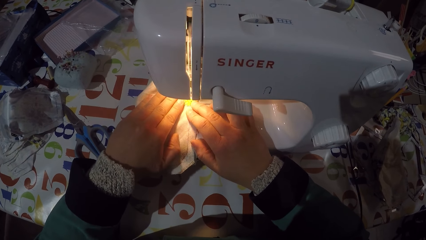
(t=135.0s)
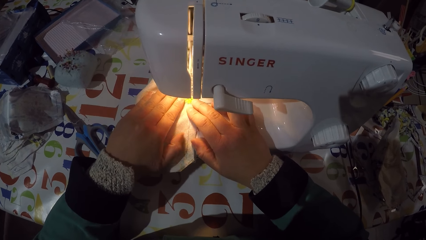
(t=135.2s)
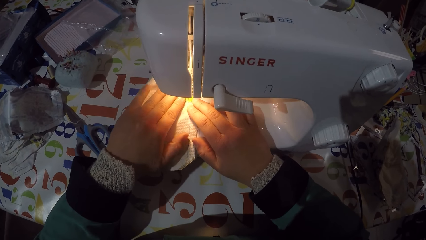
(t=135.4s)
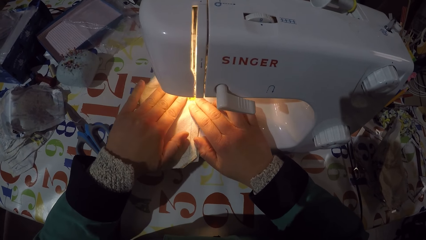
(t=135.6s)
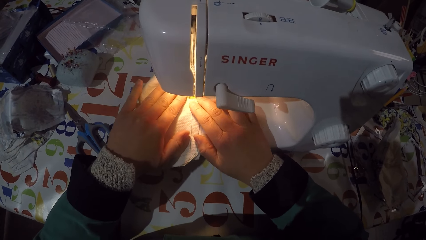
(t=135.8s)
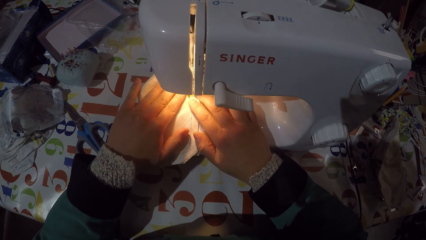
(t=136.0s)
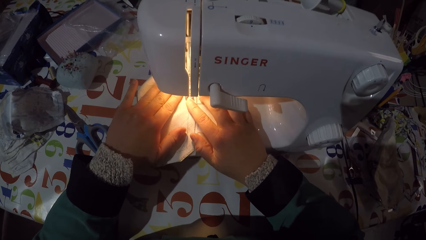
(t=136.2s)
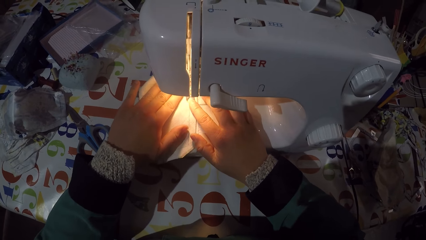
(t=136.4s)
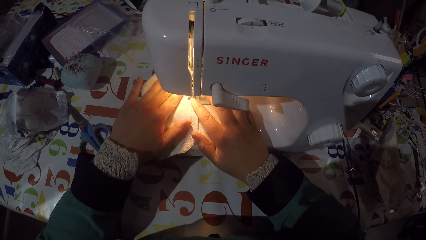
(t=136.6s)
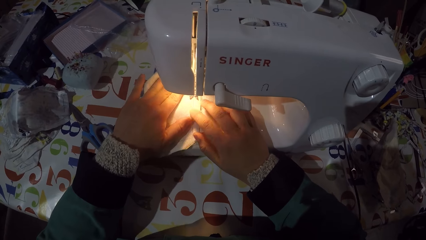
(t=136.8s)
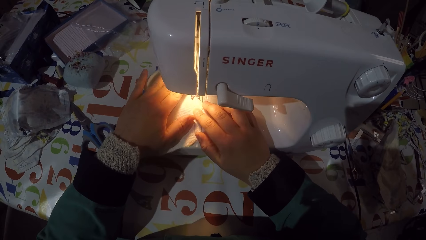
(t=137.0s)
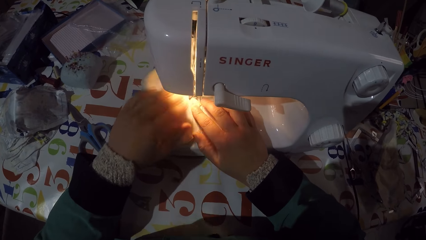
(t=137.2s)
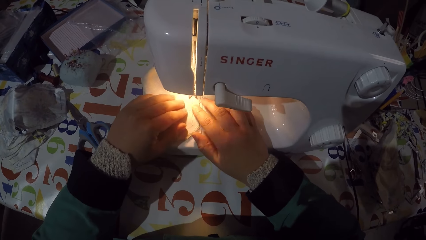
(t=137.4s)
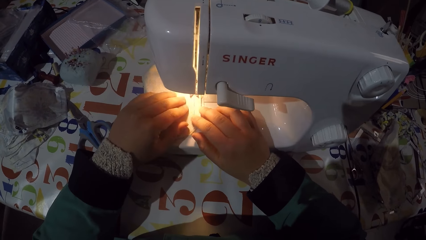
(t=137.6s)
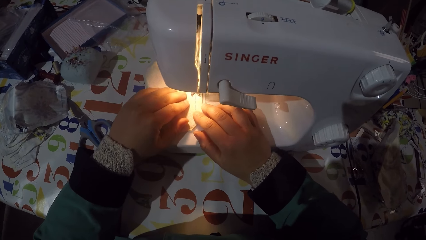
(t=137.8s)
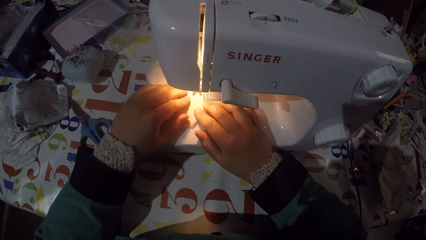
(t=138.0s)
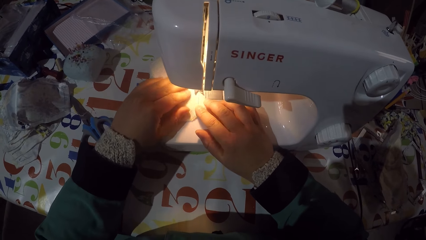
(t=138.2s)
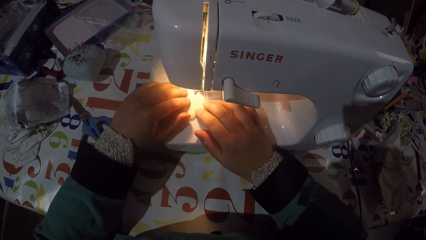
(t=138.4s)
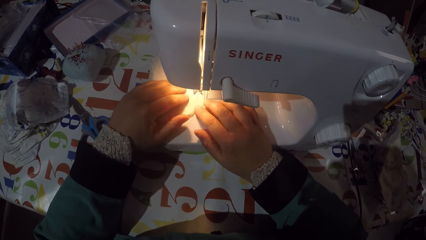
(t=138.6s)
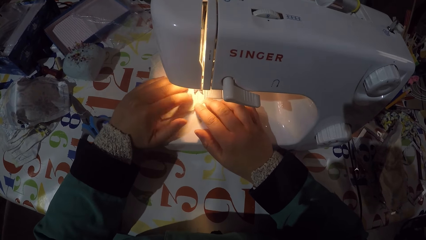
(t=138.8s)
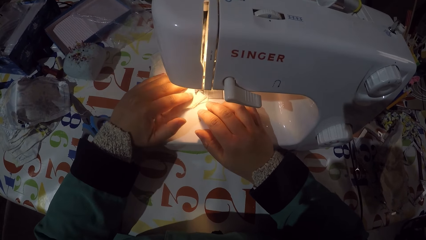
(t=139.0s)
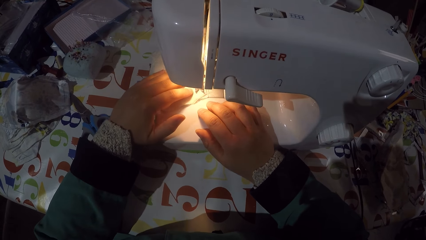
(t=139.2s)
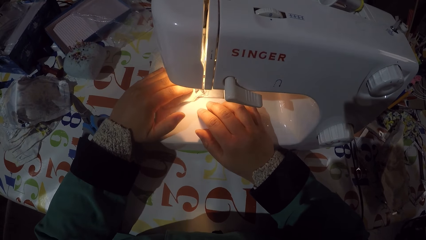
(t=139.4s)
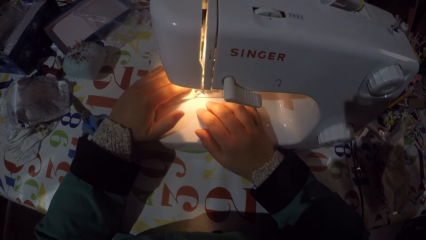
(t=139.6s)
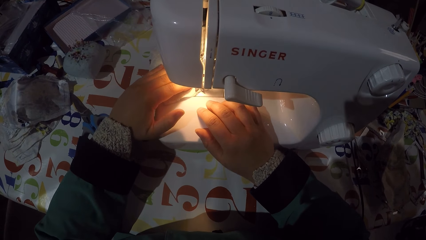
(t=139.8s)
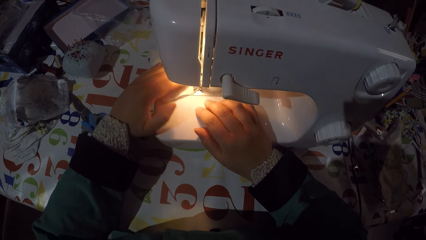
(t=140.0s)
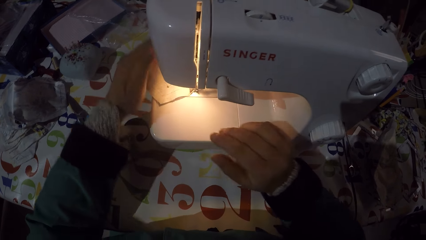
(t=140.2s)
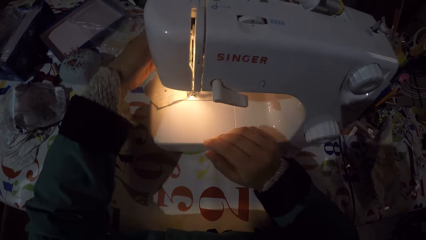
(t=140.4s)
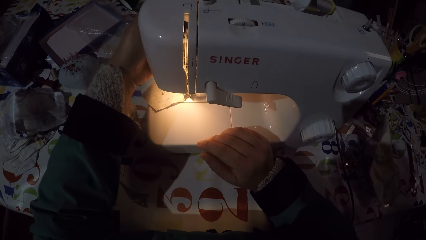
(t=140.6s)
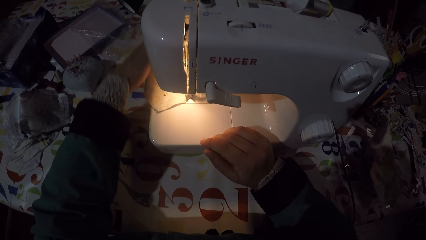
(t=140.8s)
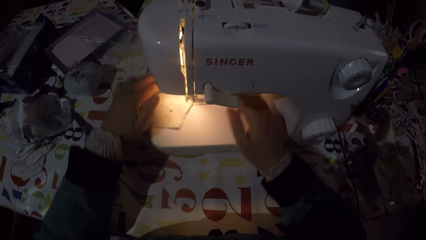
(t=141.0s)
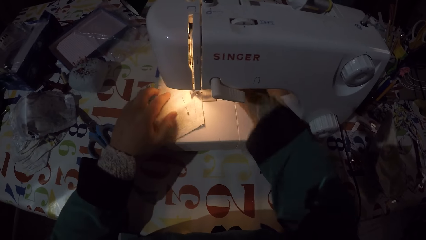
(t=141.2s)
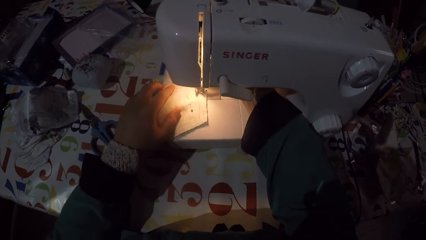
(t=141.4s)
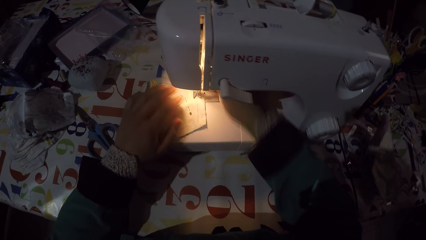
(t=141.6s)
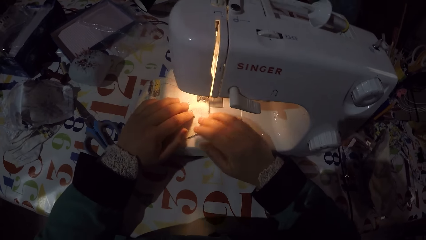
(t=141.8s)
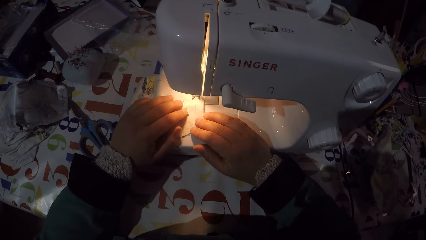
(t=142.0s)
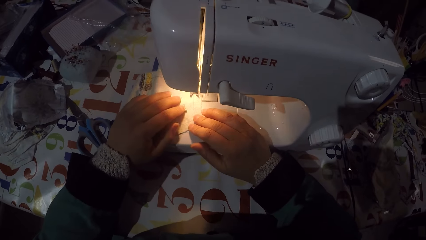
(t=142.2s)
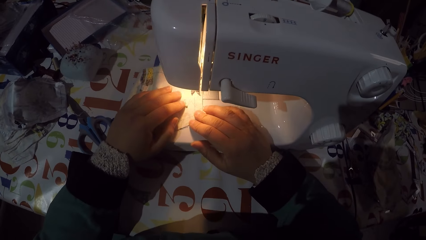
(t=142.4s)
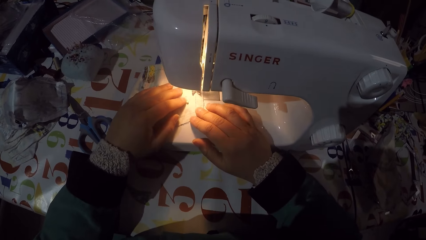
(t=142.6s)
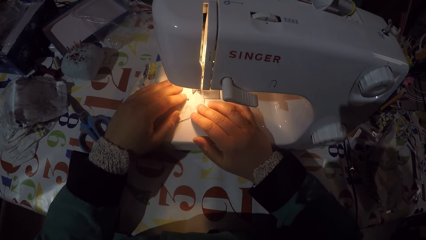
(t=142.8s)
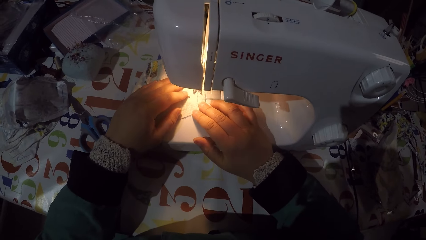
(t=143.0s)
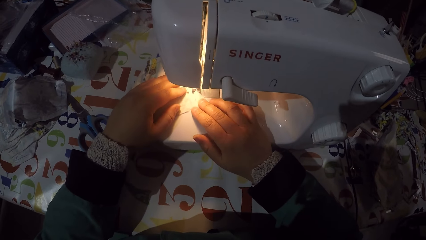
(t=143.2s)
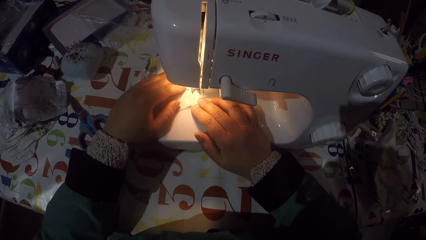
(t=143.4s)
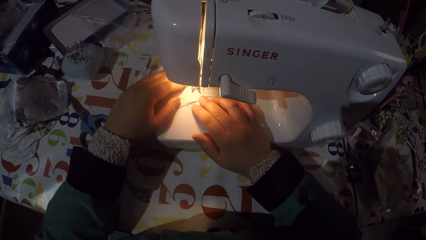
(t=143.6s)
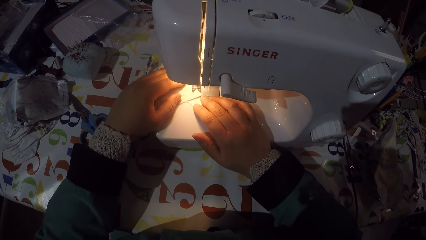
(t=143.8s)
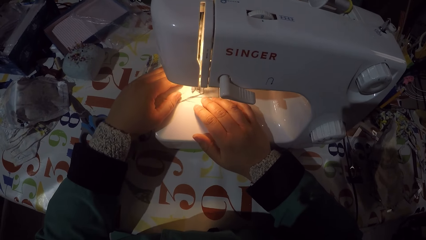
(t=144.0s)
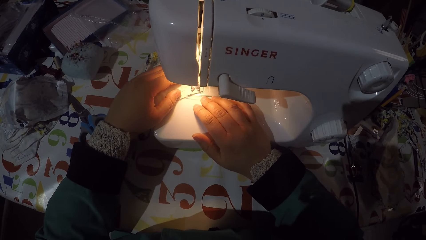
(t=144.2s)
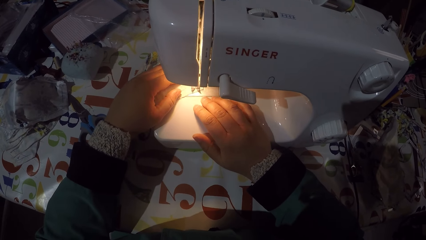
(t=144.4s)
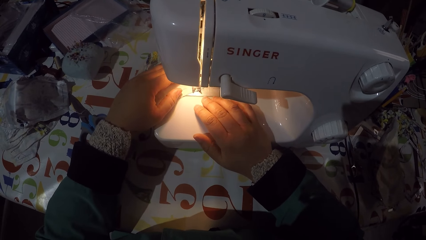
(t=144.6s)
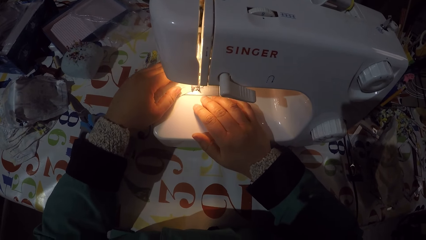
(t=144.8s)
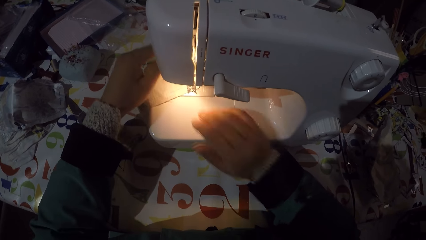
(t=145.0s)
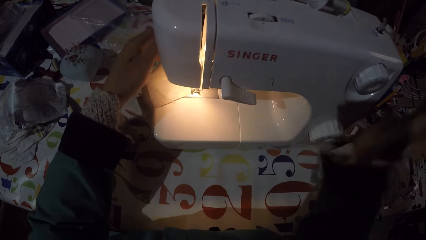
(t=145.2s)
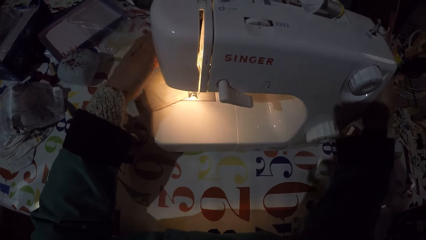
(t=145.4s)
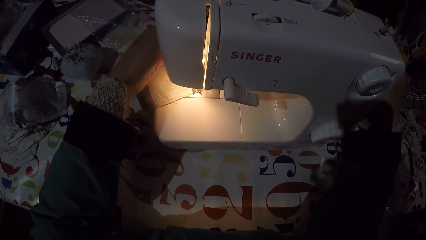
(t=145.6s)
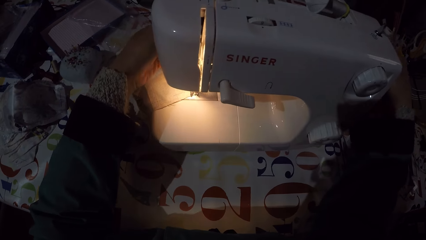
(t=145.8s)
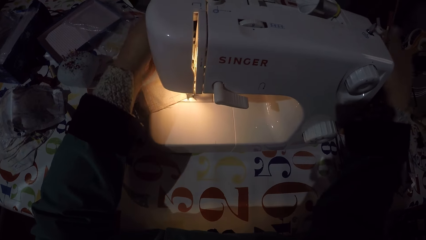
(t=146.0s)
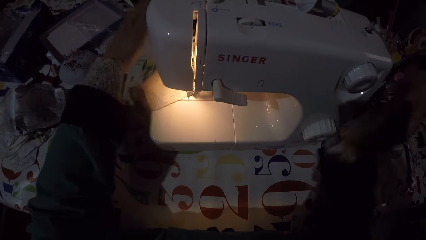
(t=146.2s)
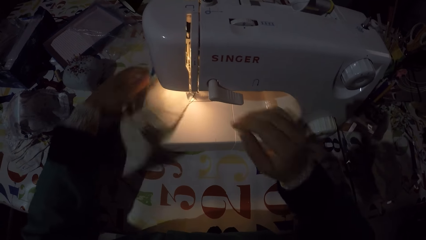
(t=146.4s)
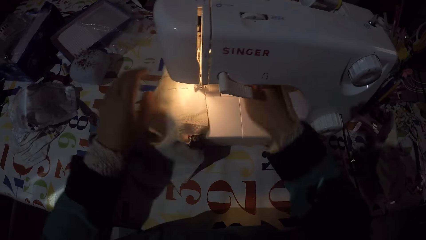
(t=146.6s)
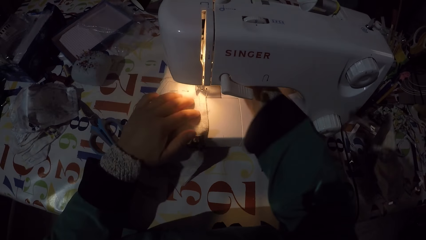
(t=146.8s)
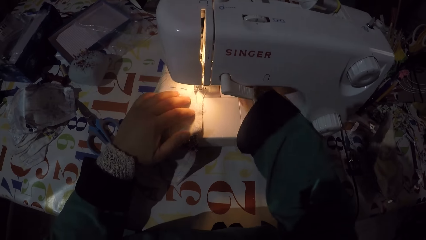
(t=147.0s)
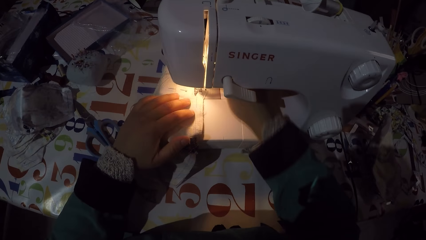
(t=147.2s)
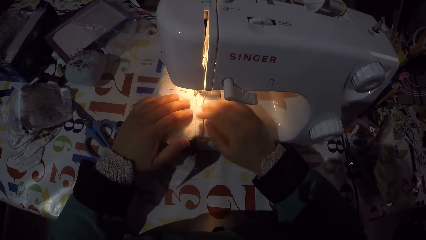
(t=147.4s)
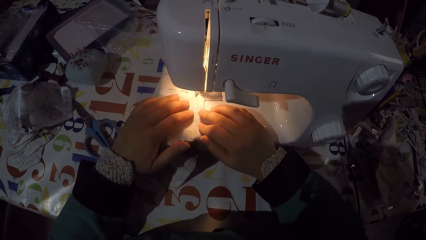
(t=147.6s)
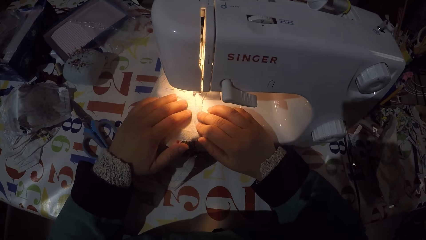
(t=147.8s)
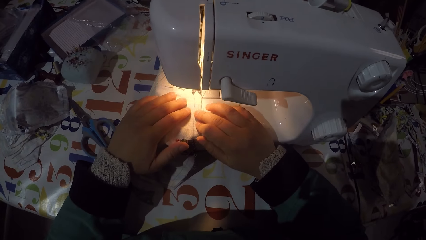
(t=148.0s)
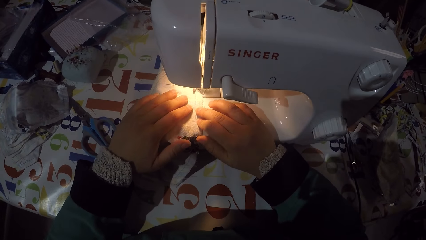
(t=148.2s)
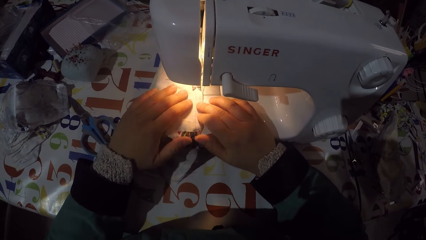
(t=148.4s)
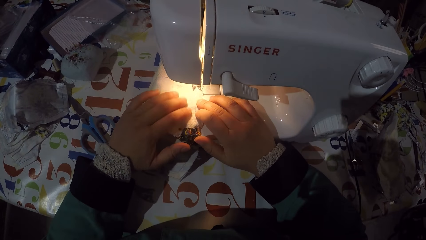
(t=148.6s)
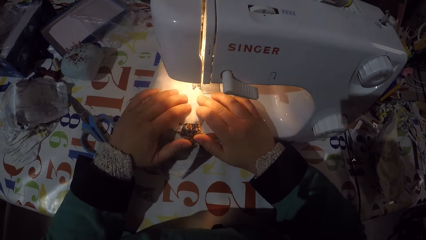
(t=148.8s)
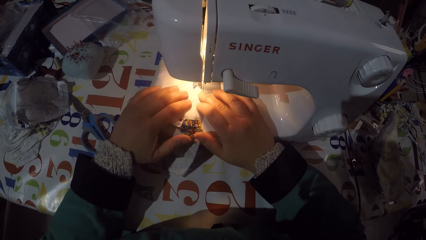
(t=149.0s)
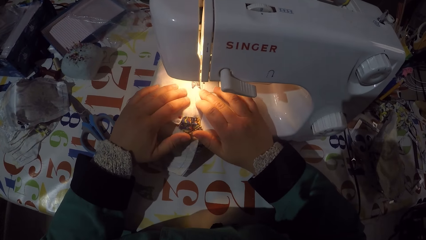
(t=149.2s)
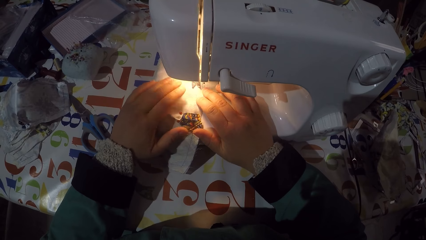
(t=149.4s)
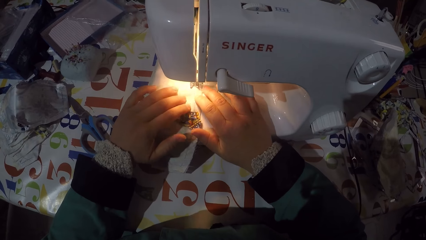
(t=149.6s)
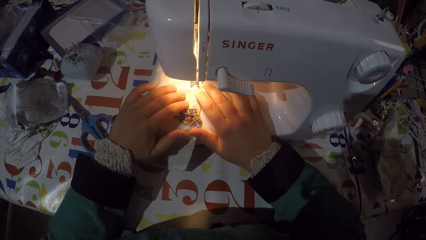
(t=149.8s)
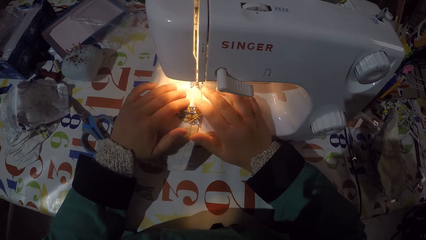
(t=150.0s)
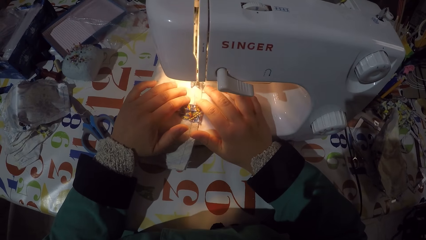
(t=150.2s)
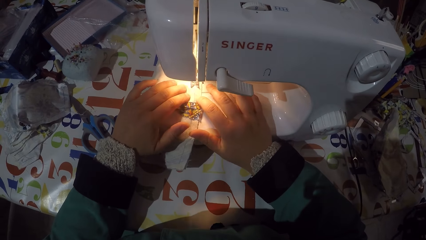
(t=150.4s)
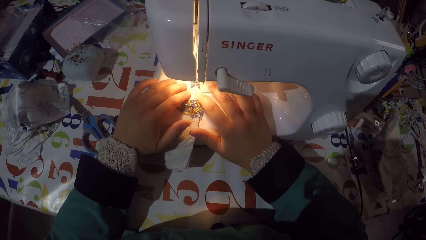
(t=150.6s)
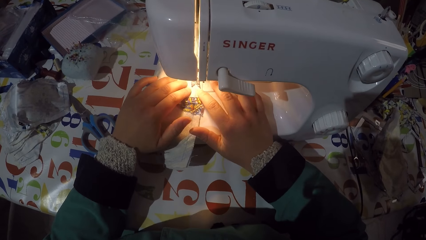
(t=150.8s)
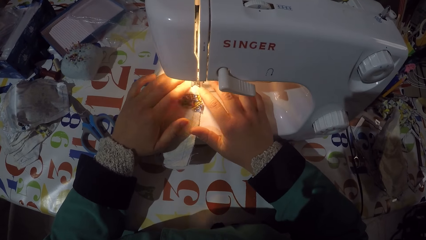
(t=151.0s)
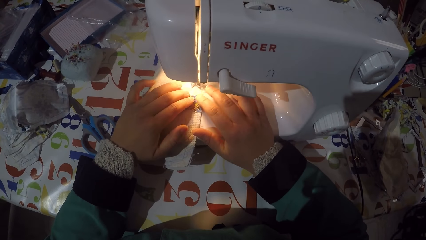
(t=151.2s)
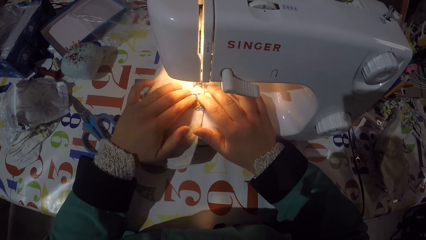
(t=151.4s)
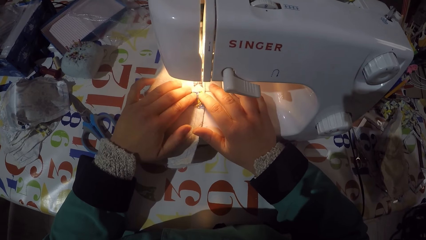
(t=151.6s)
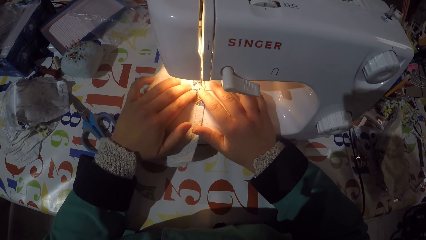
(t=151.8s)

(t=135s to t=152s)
The camera wearer sews the piece of garment or face mask with the sewing machine. He moves the thread cutter with his left hand. He moves the pressure foot lever with his right hand. He holds the piece of garment with his hands. He sews the piece of garment with the sewing machine. He moves the sewing machine handwheel with his right hand. He moves the thread cutter with his left hand. He moves the piece of garment with his left hand. He removes the face mask from the machine. He moves the pressure foot lever with his right hand. He holds the piece of garment with his hands. He sews the piece of garment with the sewing machine.
